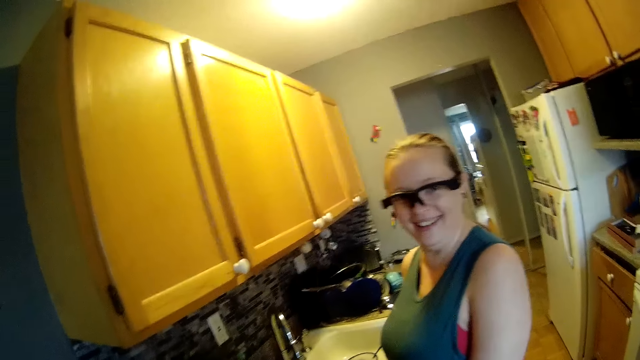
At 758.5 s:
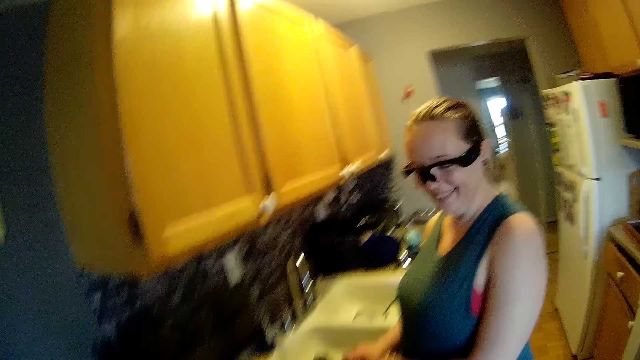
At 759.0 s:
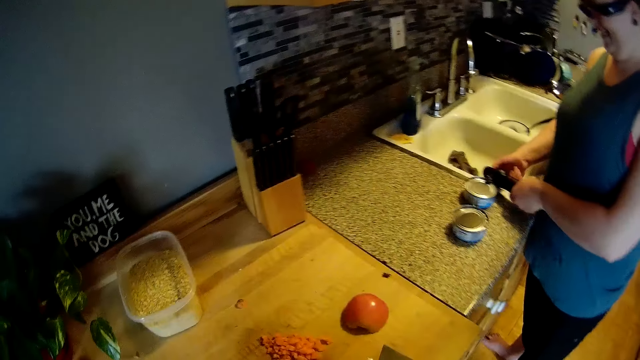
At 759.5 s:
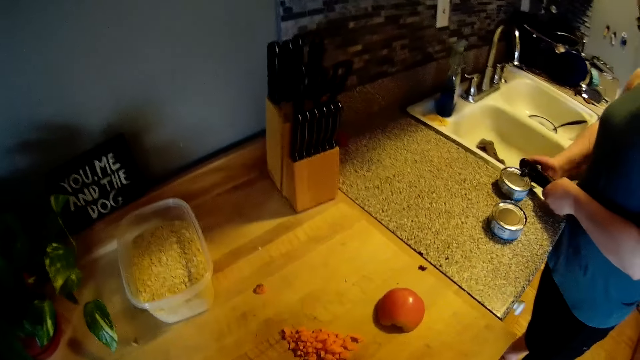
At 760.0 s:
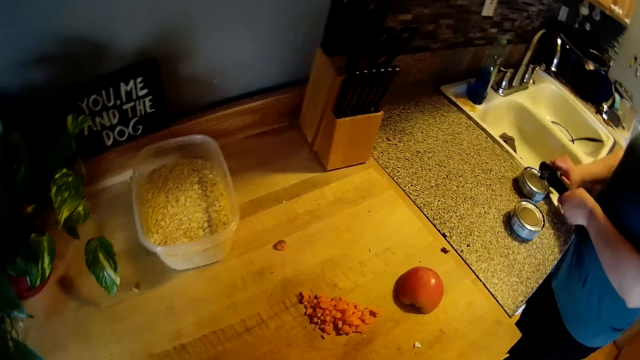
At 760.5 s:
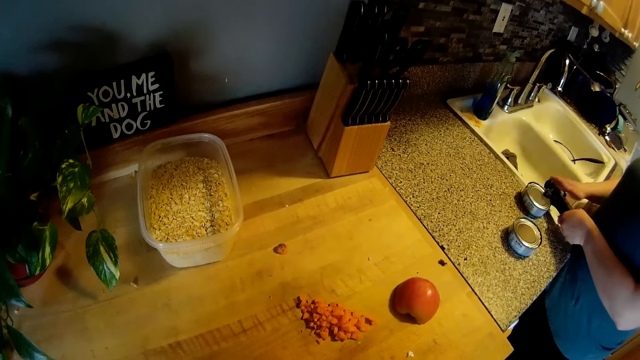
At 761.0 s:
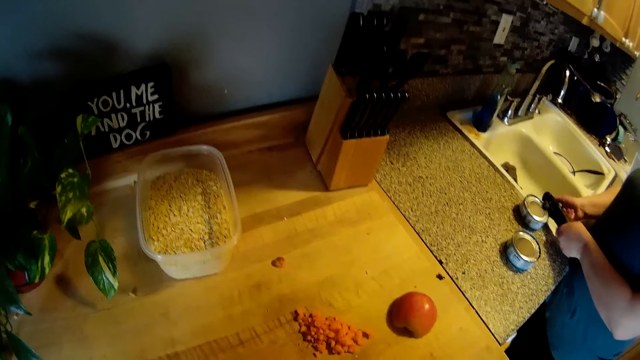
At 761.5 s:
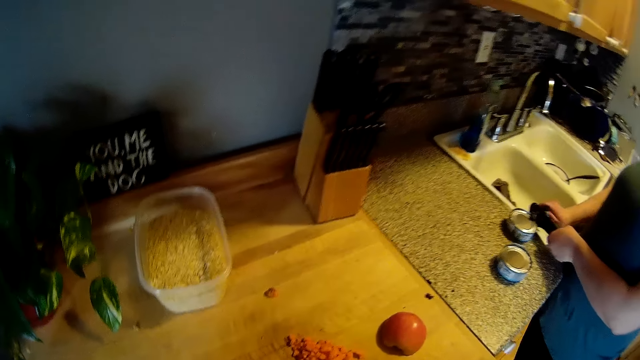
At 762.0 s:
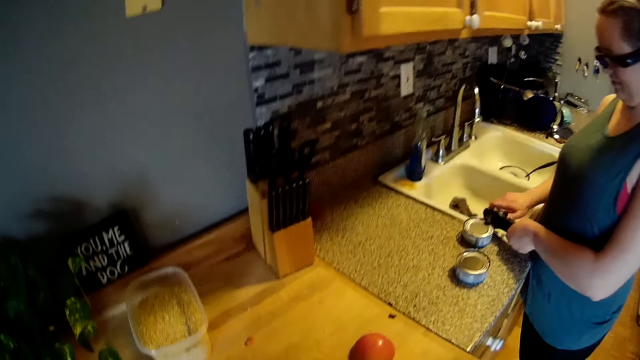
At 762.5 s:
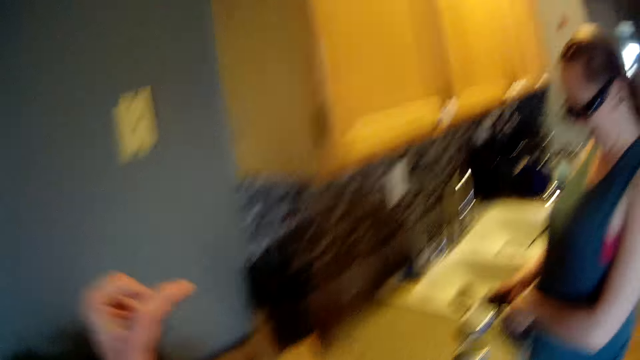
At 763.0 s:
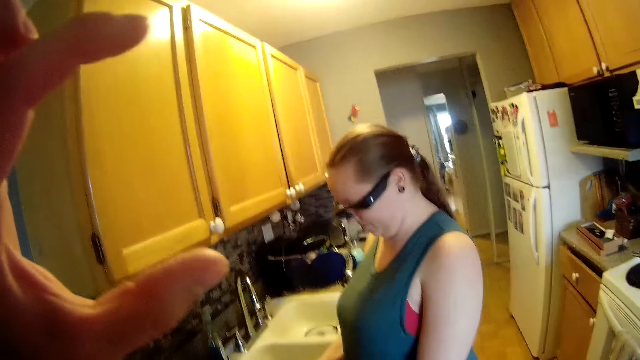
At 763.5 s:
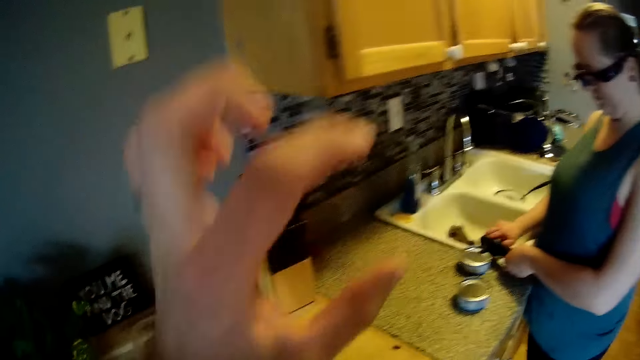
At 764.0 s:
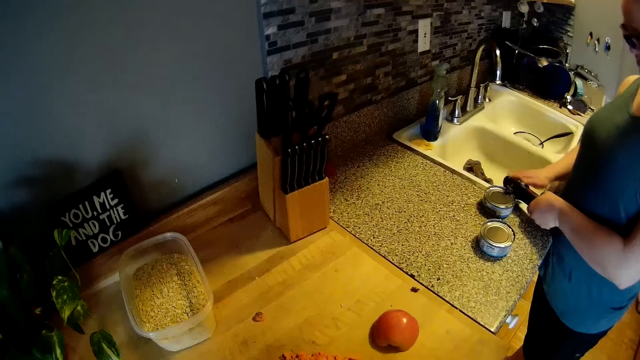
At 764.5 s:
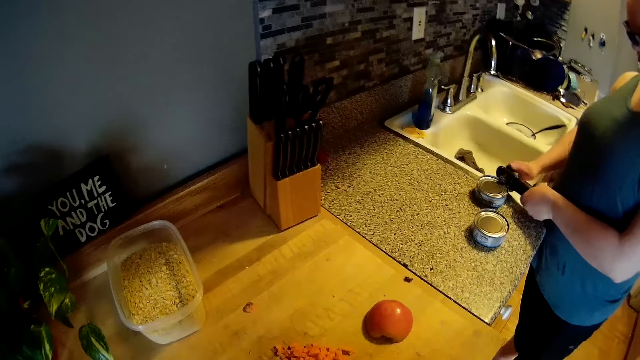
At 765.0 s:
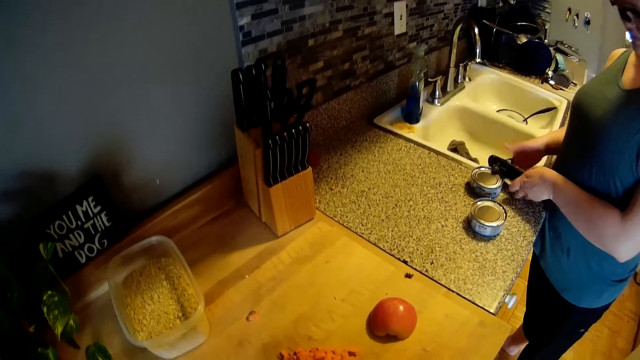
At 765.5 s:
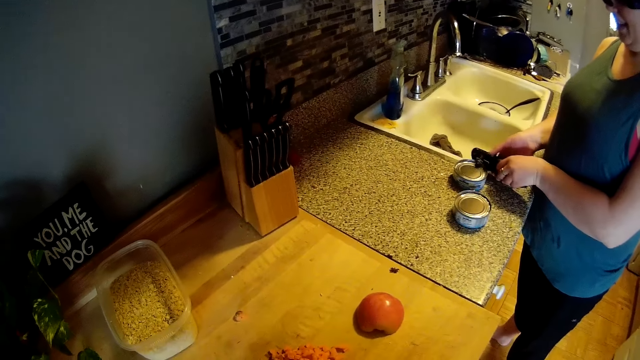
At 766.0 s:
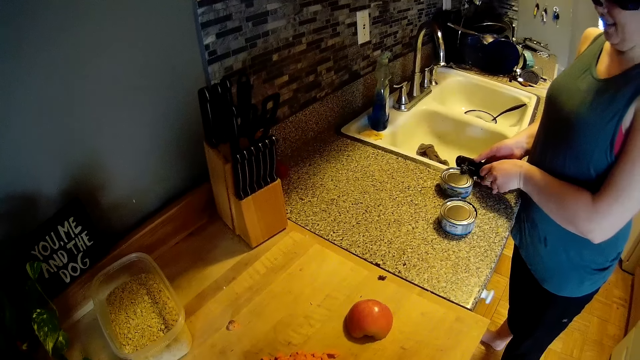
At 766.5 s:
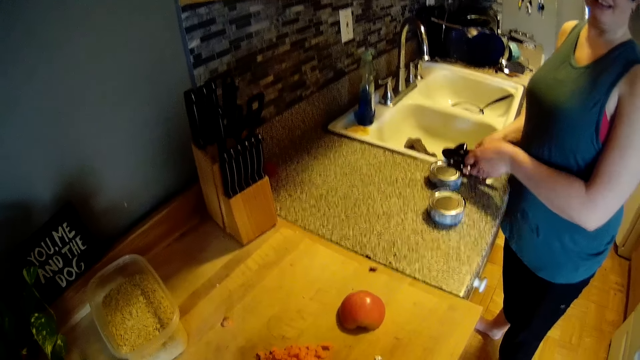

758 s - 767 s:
The camera wearer lifts his hand.

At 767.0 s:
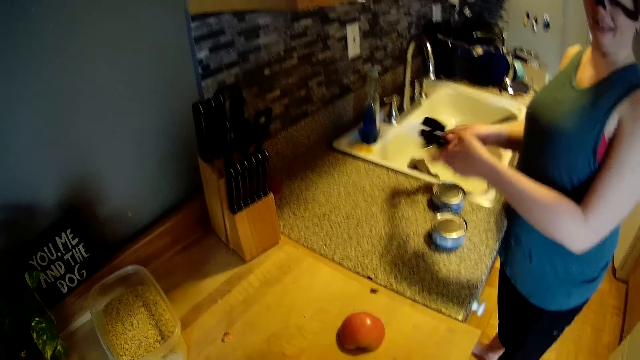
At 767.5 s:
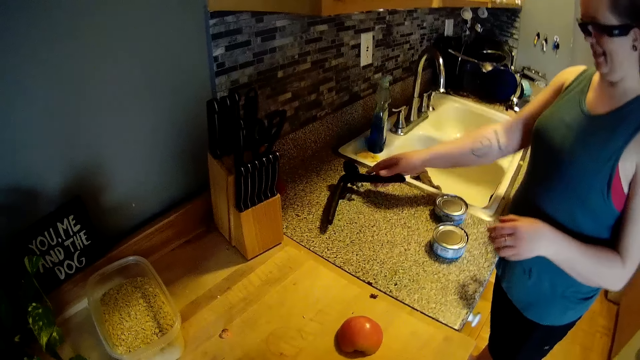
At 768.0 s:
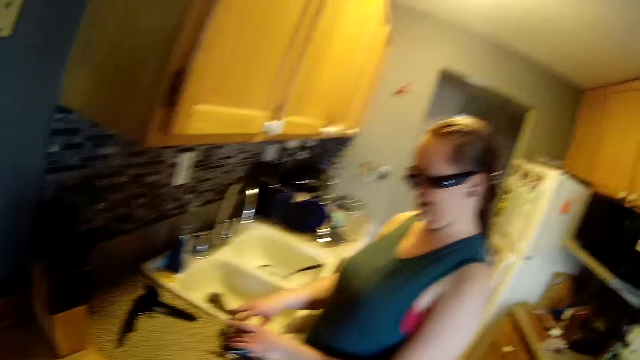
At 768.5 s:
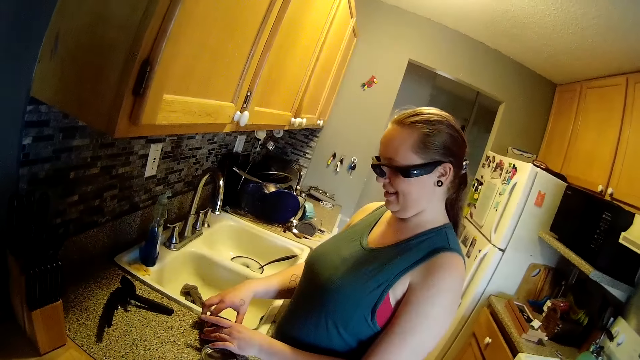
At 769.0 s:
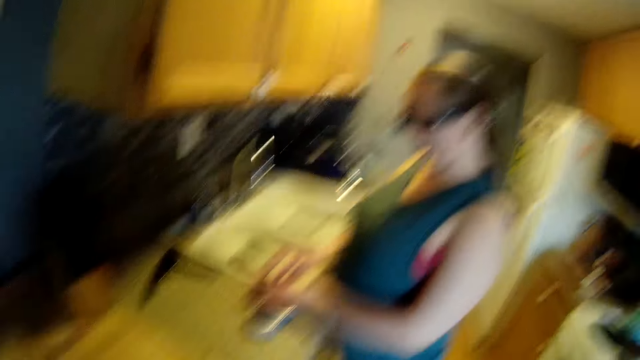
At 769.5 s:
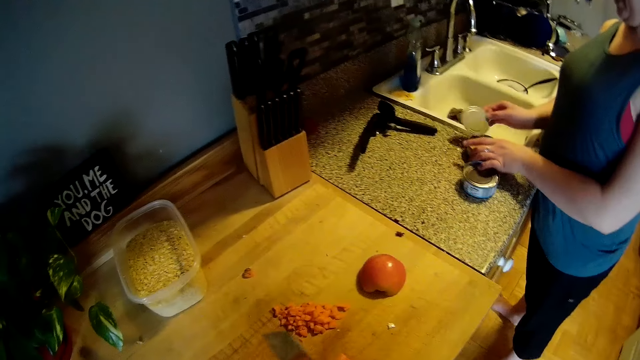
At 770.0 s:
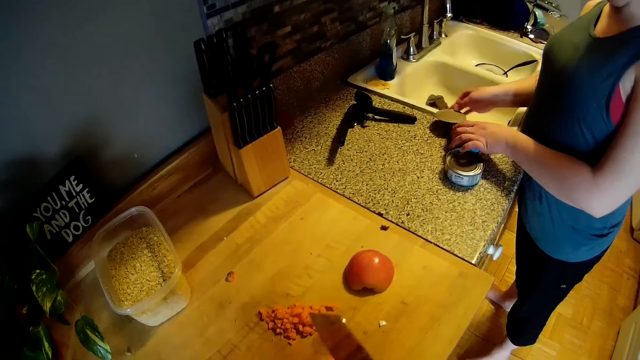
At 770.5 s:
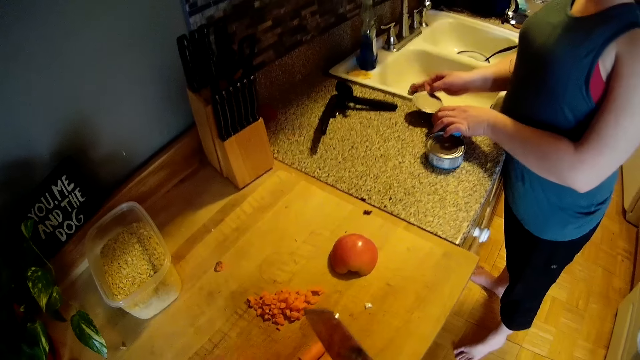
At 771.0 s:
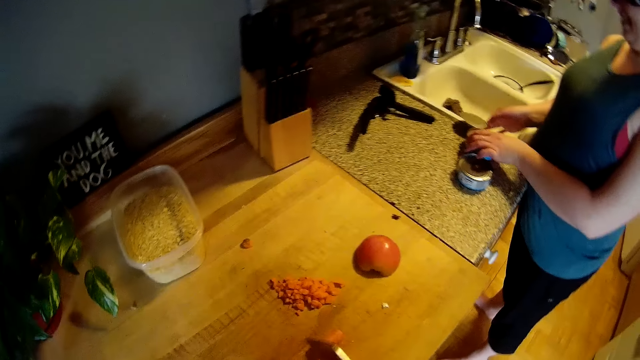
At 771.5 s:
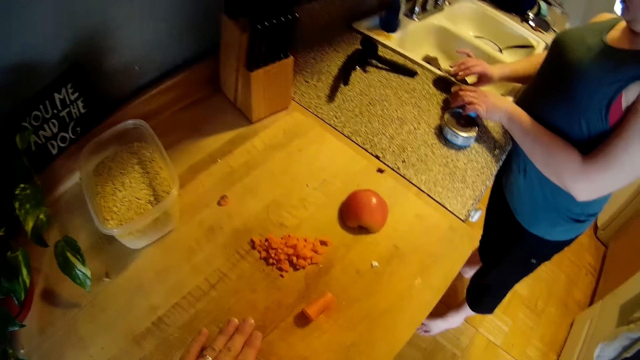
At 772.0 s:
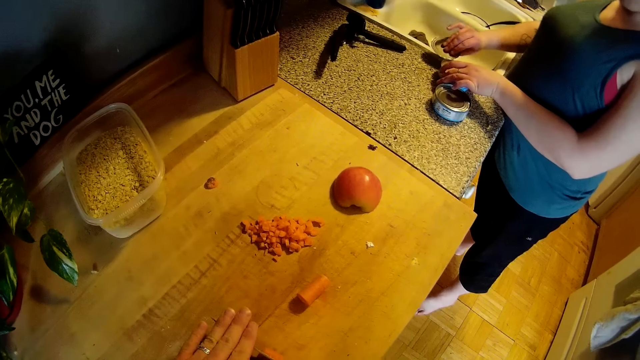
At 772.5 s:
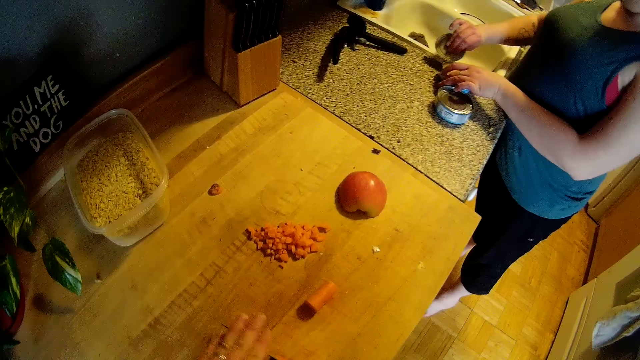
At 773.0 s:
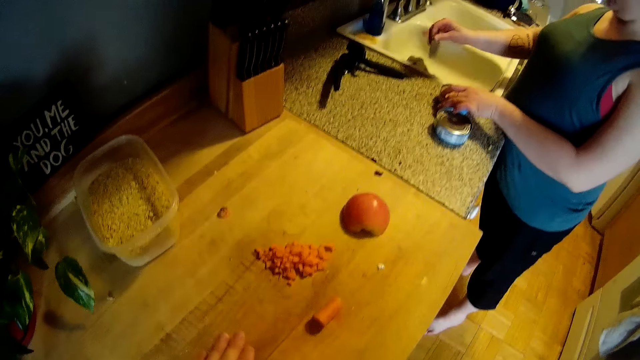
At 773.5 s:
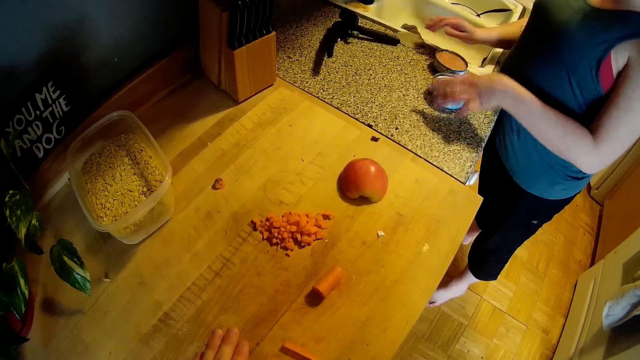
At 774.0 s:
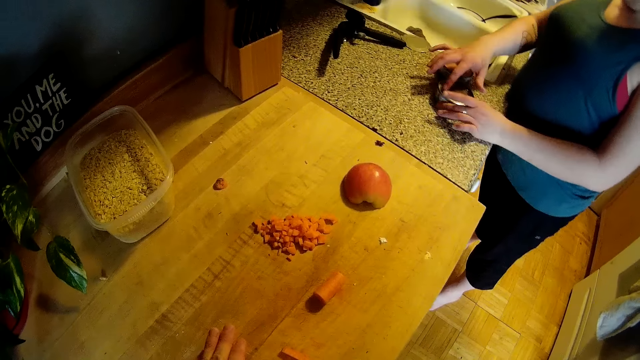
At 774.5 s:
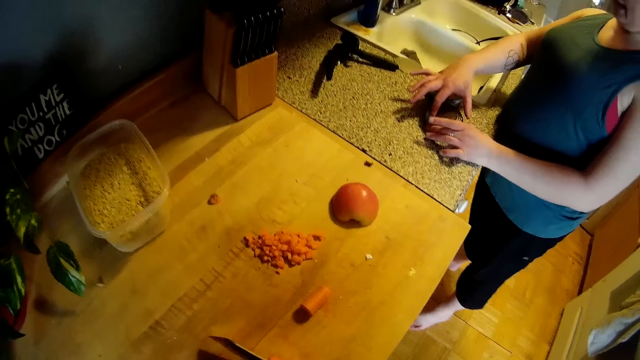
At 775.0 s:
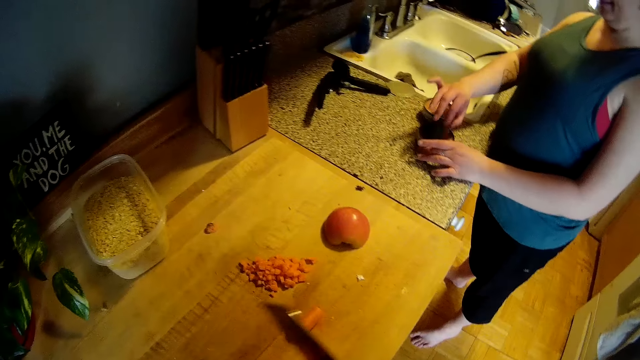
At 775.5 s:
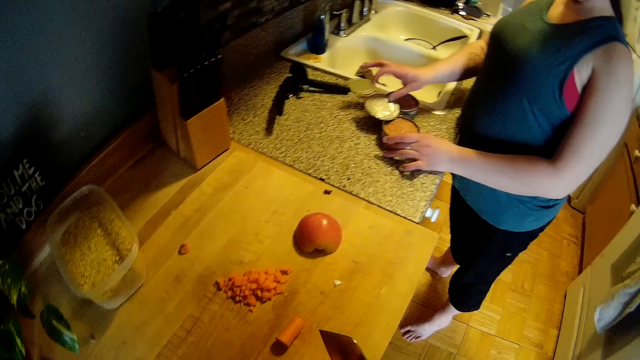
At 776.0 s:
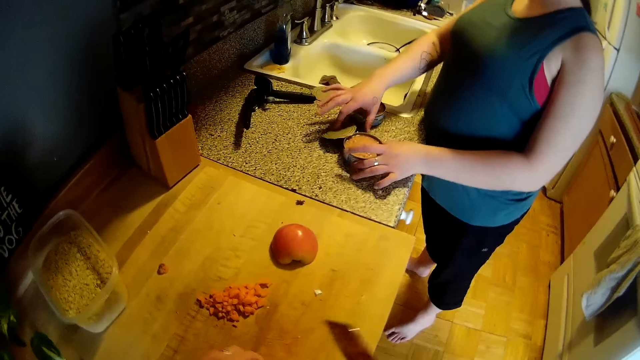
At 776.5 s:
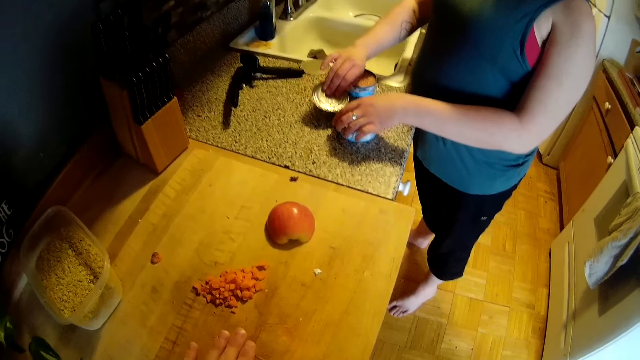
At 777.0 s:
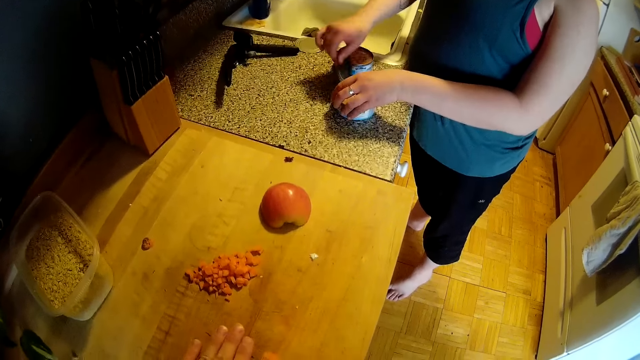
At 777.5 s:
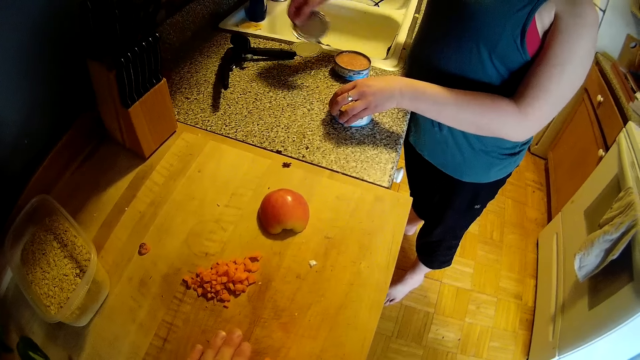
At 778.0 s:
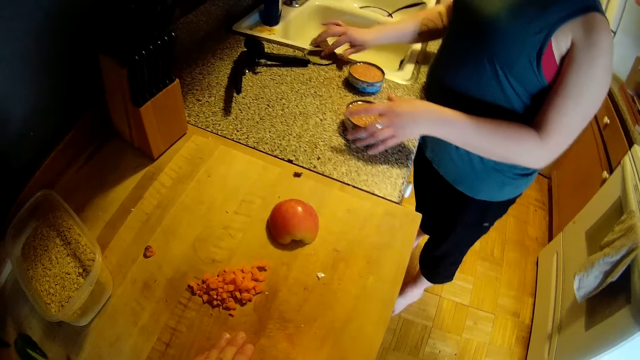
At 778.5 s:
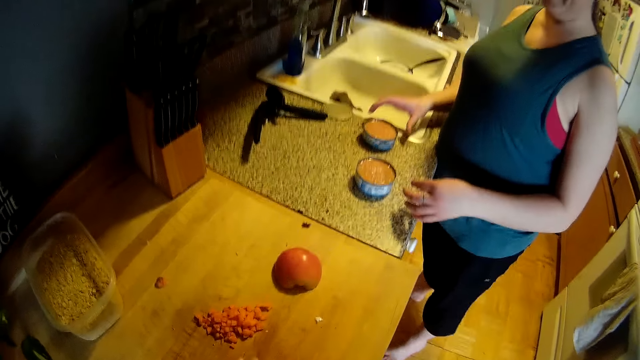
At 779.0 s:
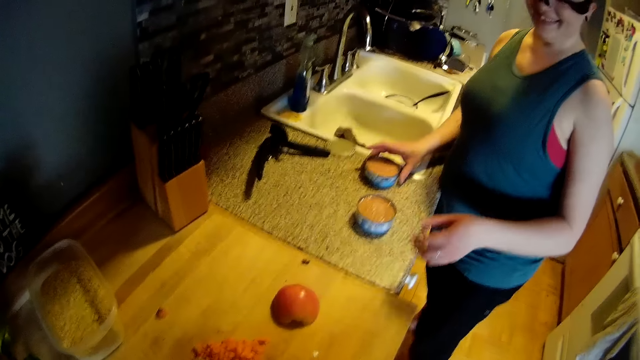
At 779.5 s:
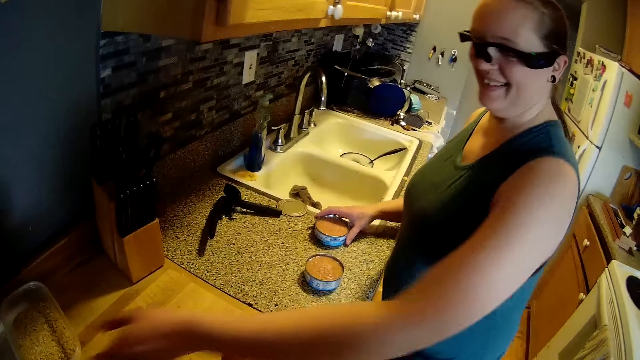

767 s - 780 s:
The woman drops the can opener on the kitchen counter with her right hand. She opens the container. She takes out the can cut out with her right hand. She does it again.
